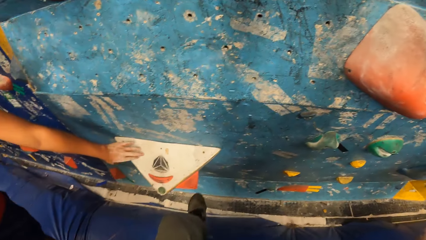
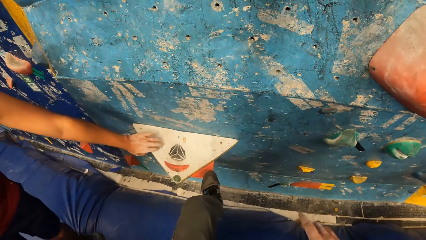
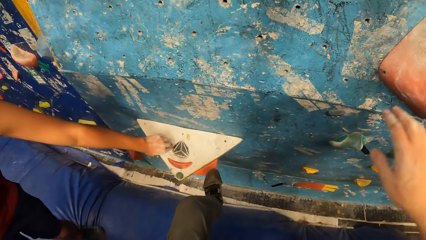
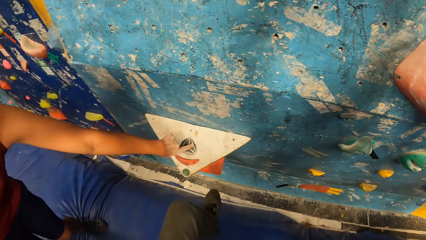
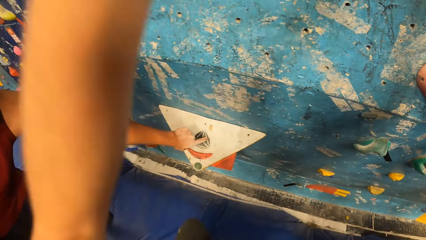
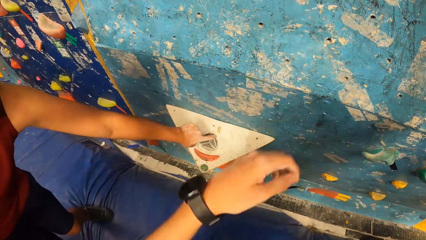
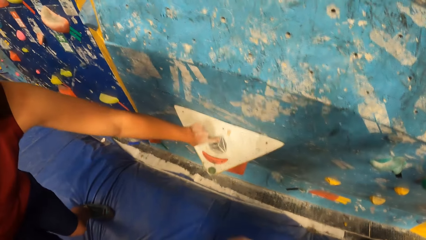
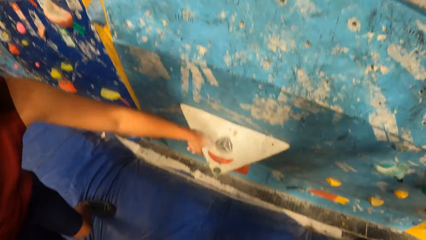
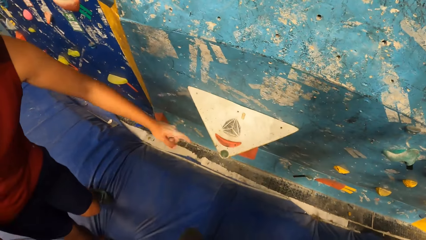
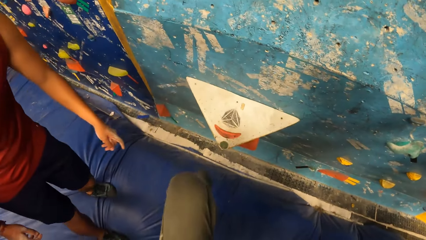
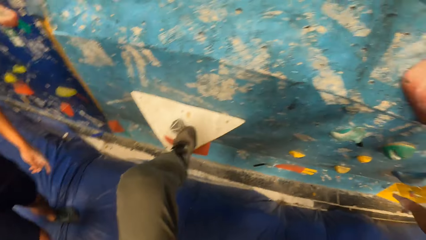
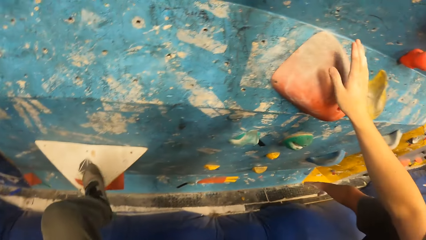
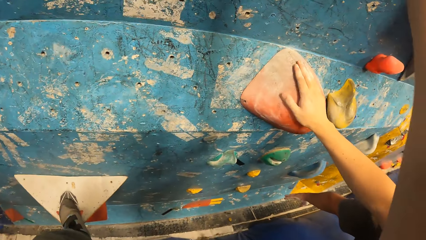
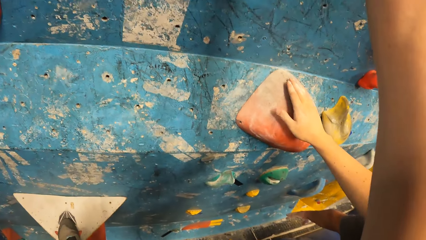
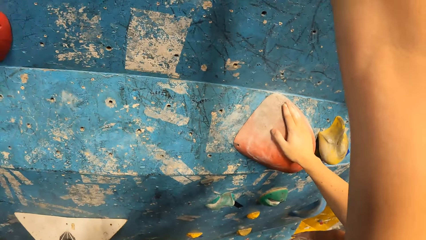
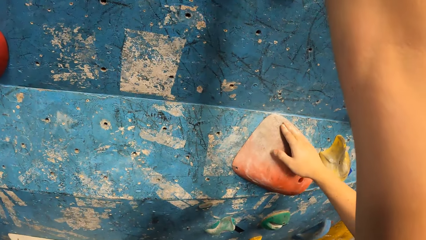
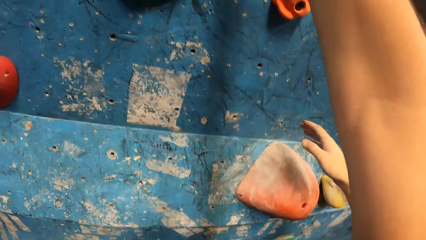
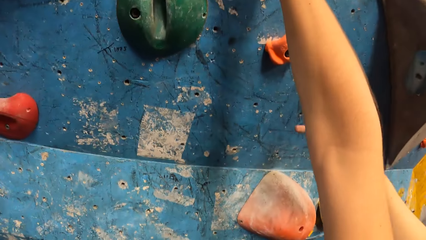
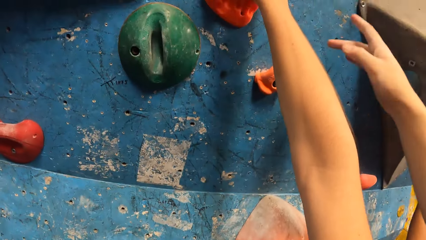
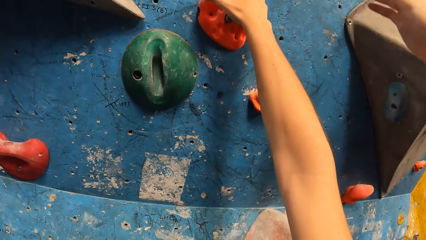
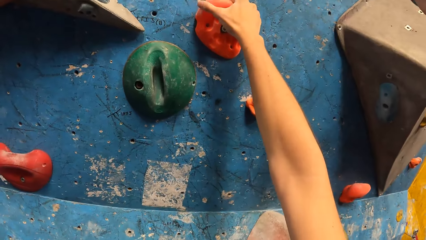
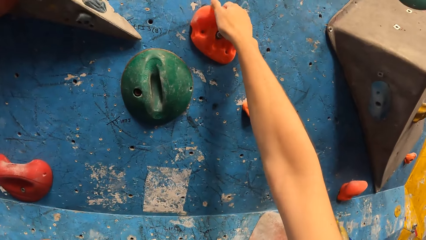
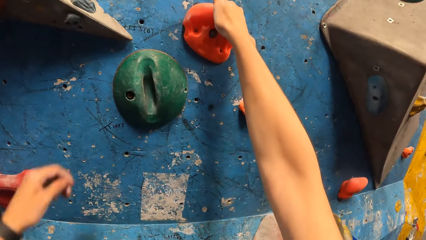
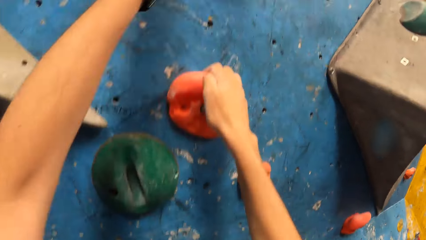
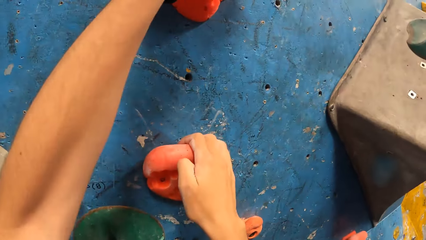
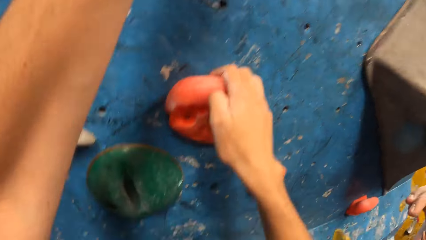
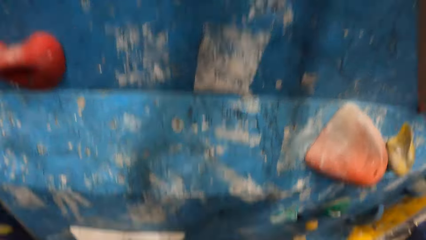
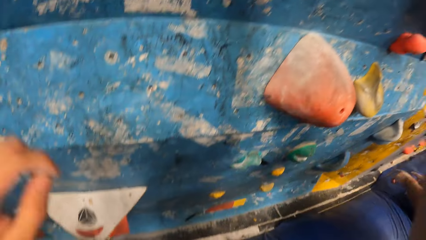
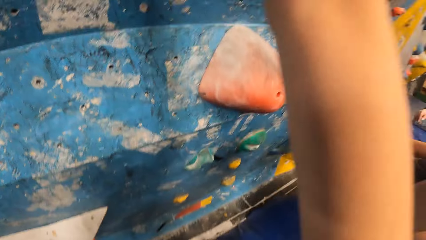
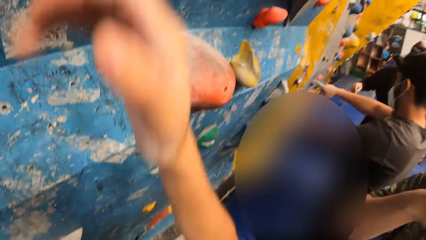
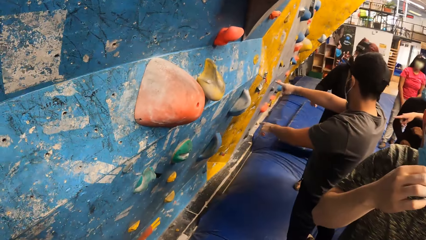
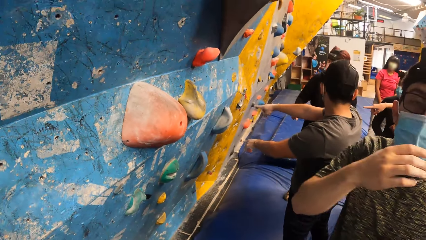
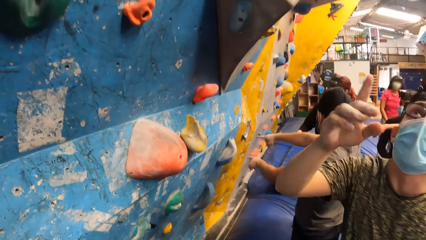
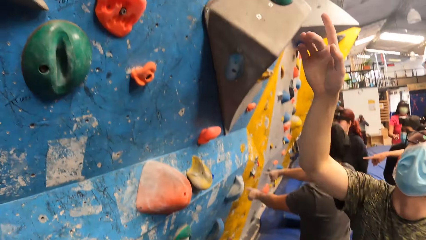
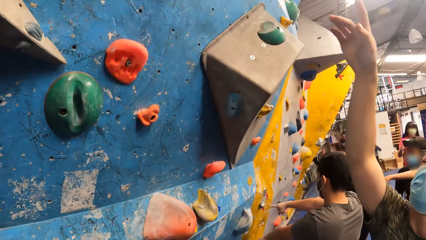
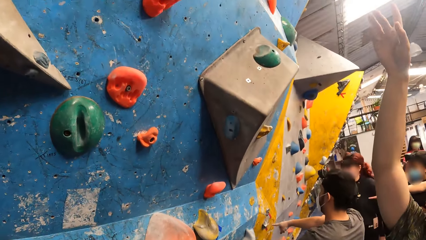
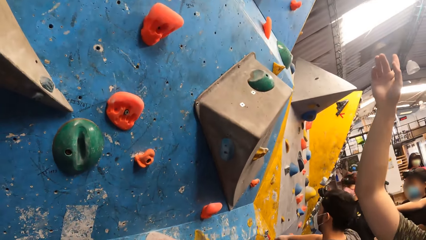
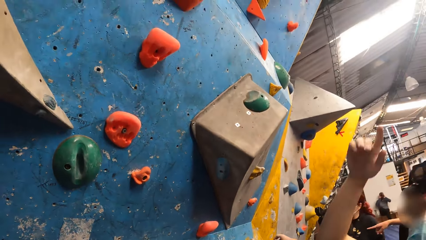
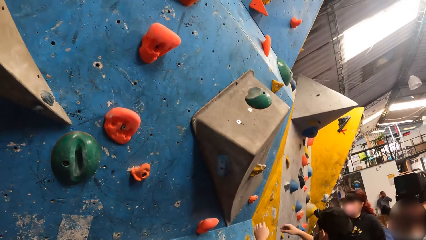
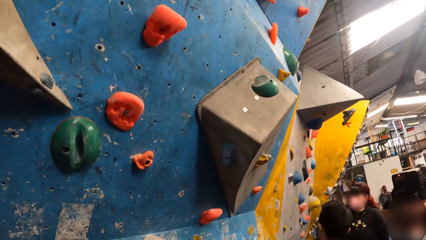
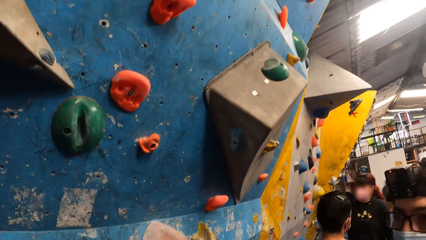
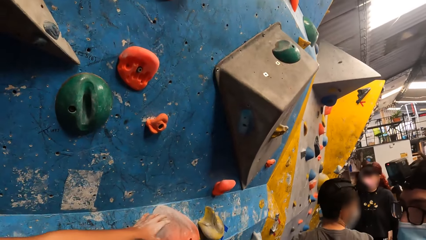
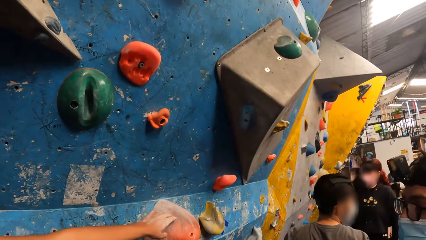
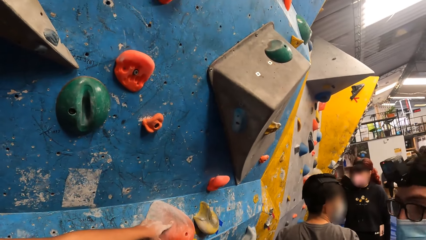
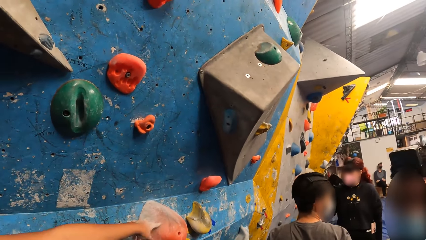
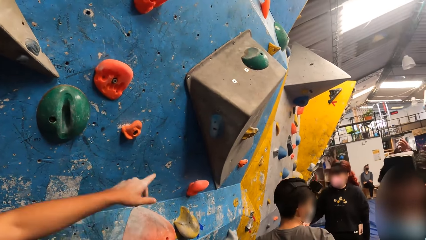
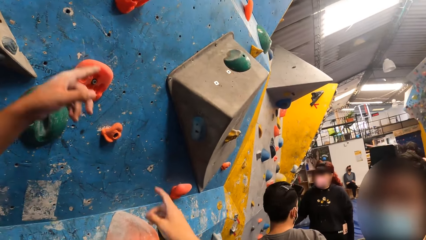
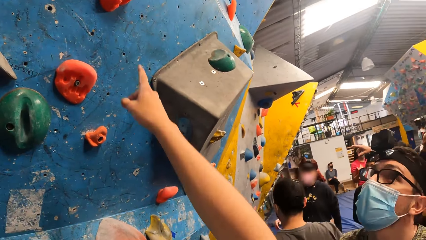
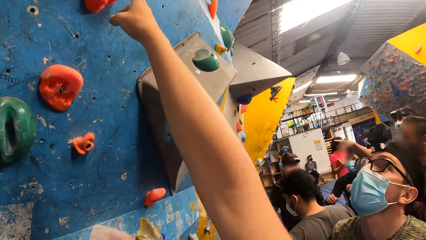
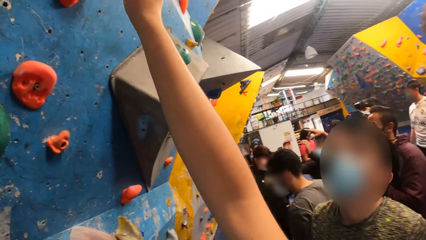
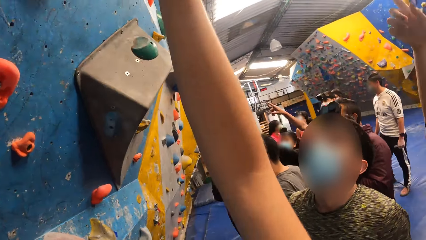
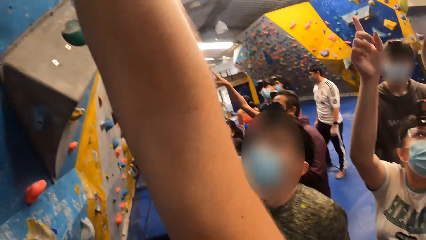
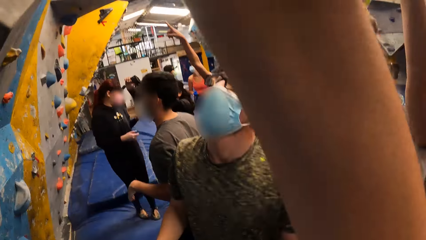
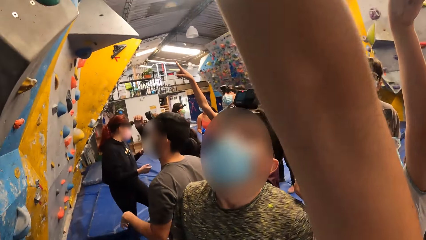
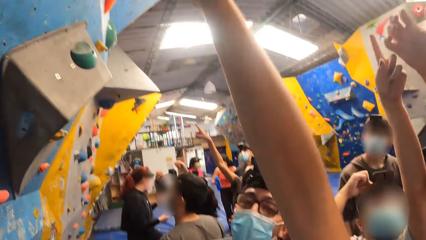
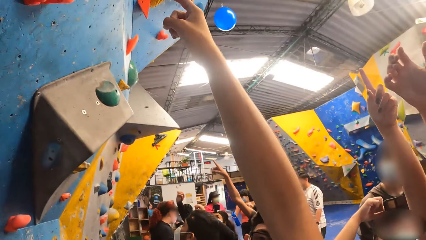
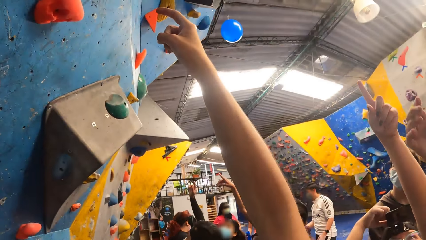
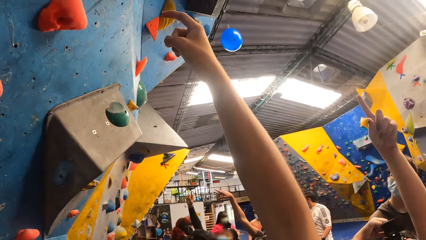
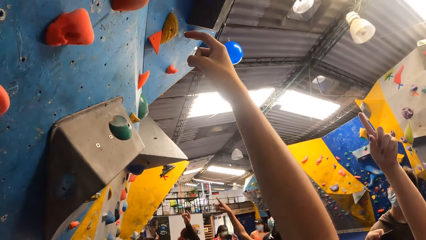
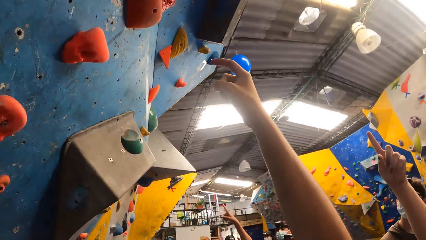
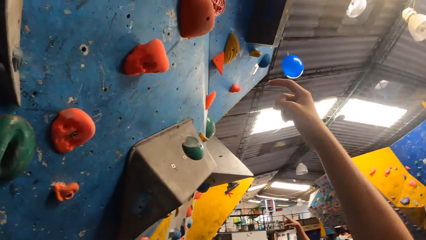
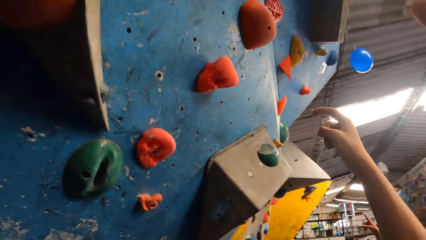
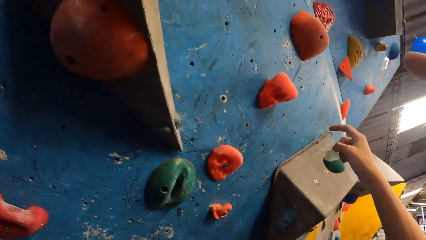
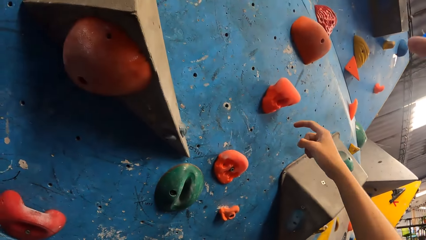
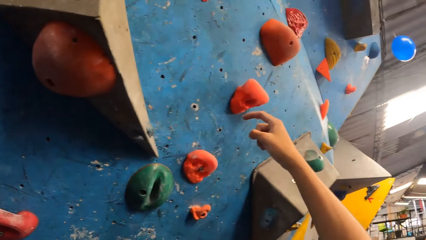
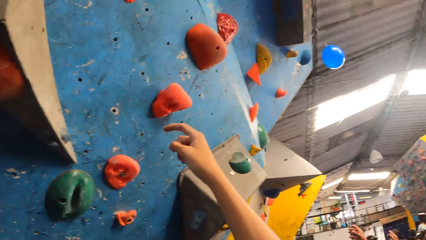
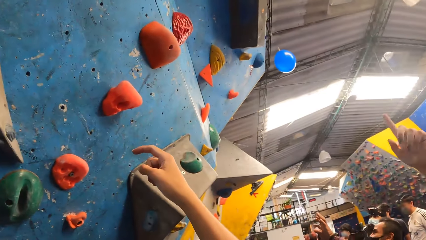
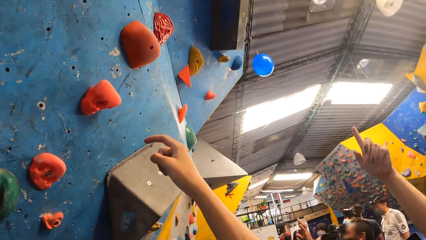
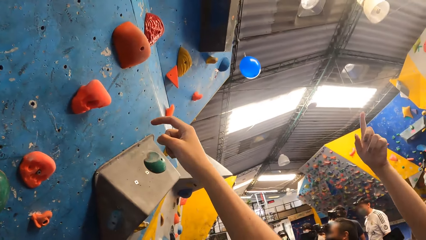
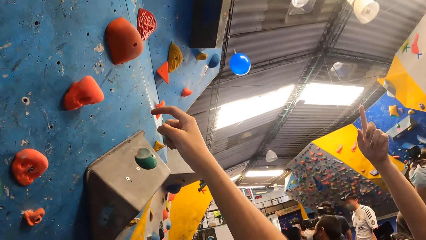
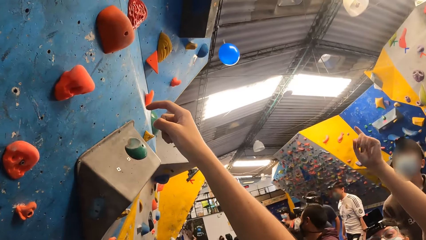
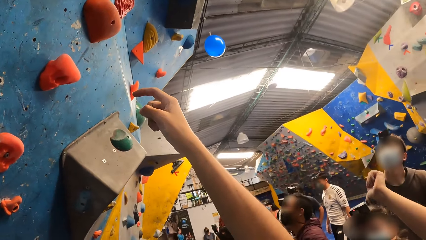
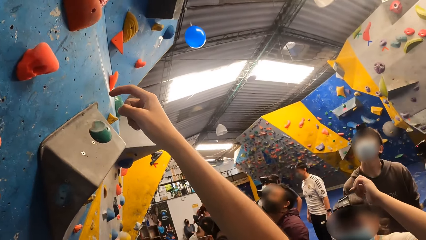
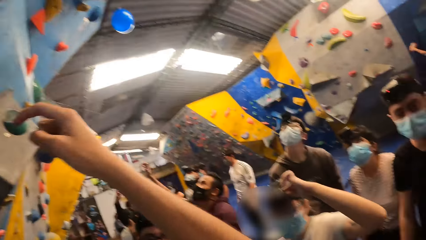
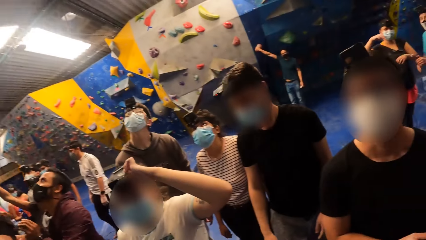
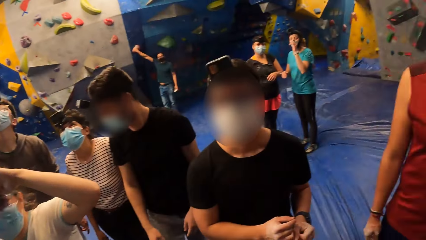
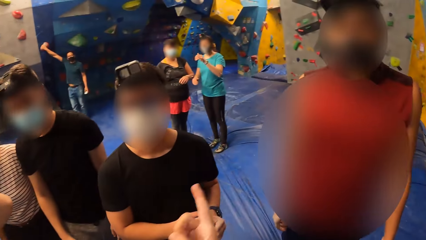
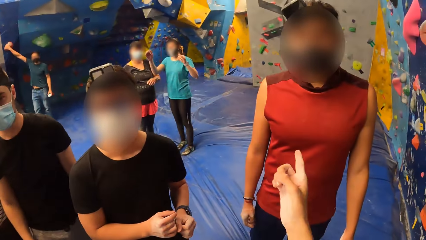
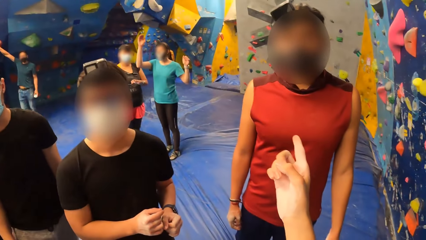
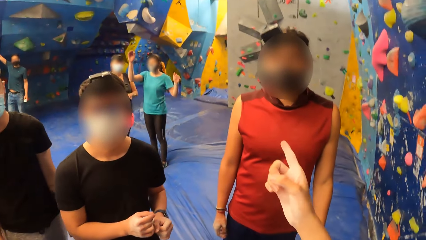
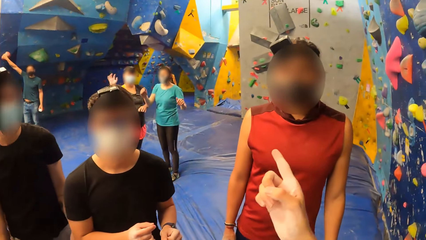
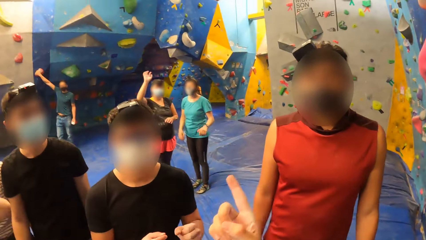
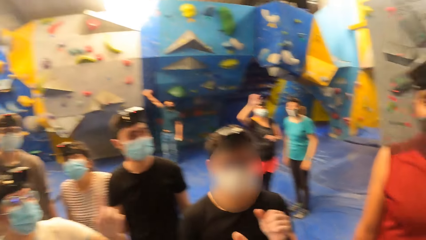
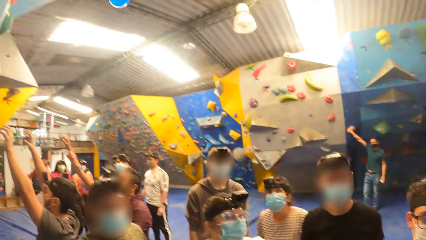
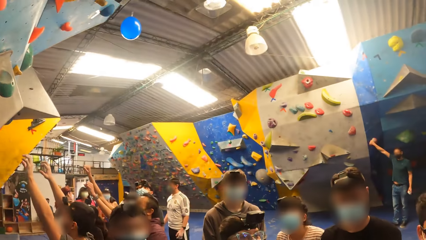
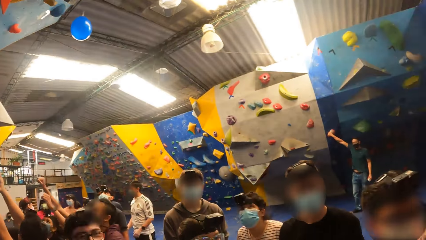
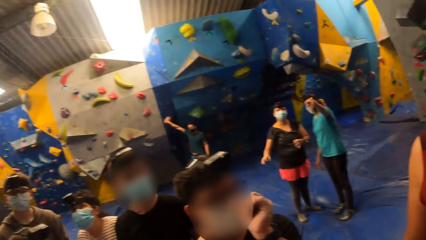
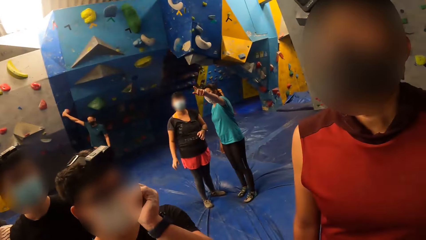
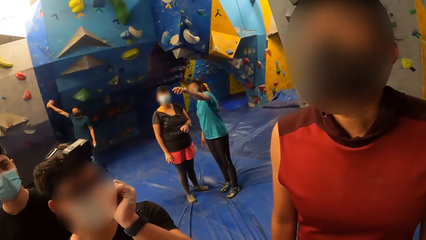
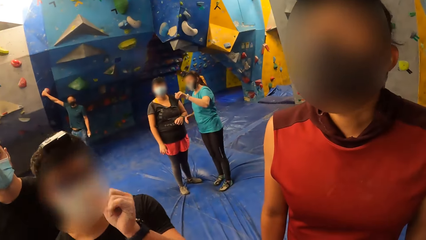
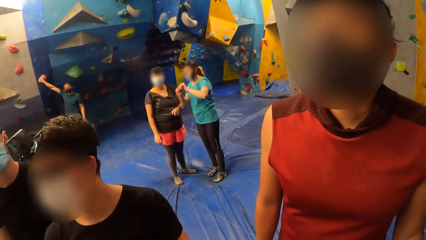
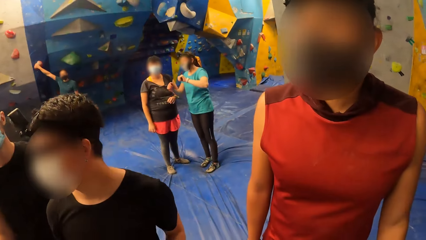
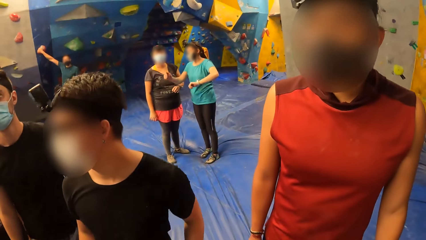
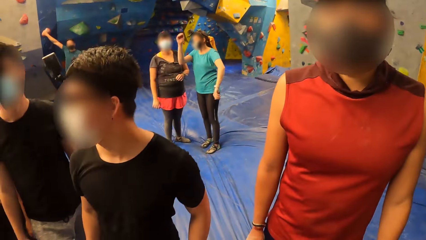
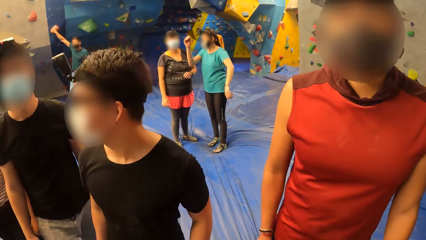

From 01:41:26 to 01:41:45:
The camera wearer places his left leg on a mold on the wall. A man taps on a mold with his left hand. The man holds the climbing board stepping hook and pulls his hand off the stepping hook. The camera wearer places his left leg on the mold on the wall. He places his right hand on a mold. He holds a mold on the wall with his right hand. He climbs the climbing board. The man raises his right hand. The camera wearer looks at the climbing board, gestures his hand, and raises his right hand. He looks around the room and points at the man. He interacts with a group of people and looks around the room.
